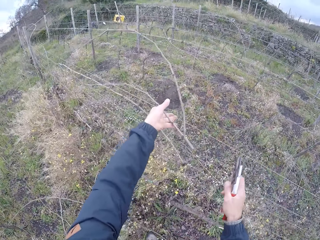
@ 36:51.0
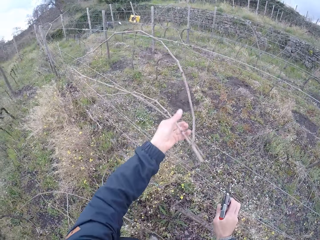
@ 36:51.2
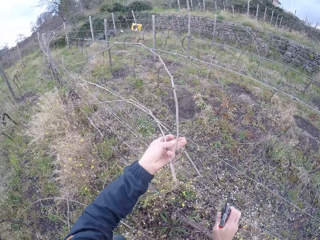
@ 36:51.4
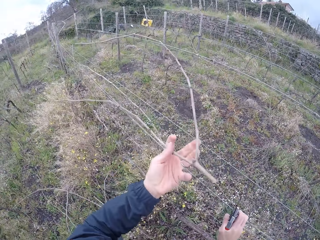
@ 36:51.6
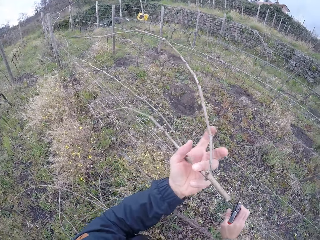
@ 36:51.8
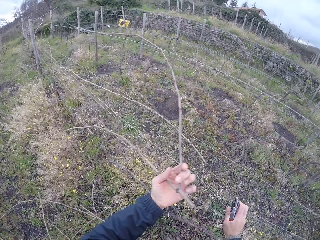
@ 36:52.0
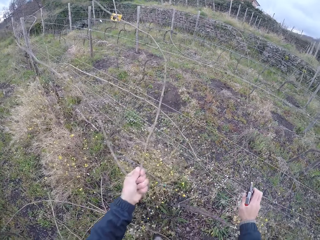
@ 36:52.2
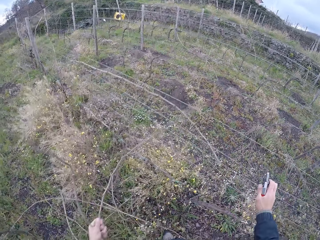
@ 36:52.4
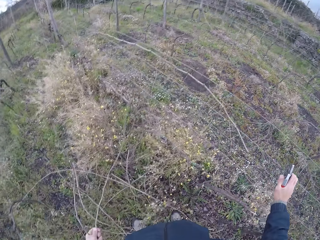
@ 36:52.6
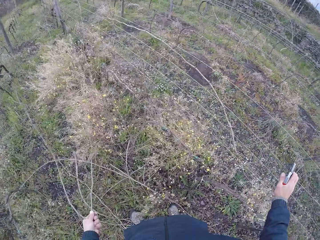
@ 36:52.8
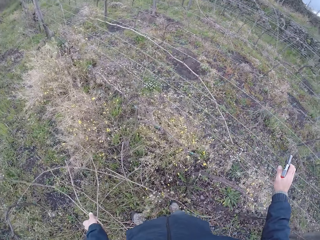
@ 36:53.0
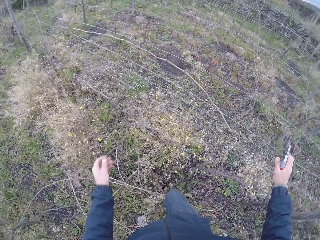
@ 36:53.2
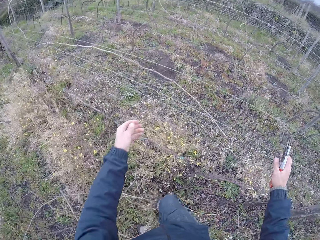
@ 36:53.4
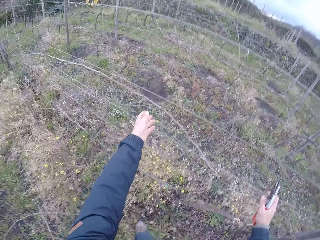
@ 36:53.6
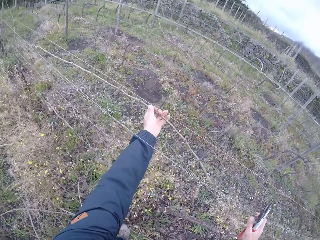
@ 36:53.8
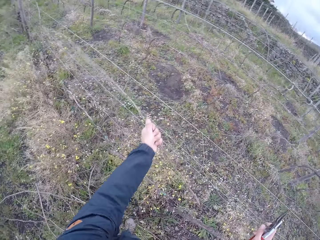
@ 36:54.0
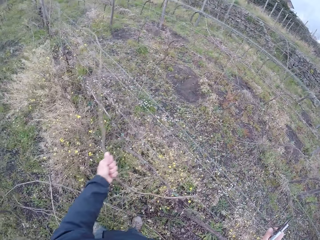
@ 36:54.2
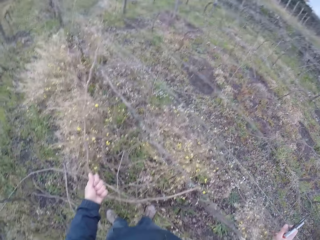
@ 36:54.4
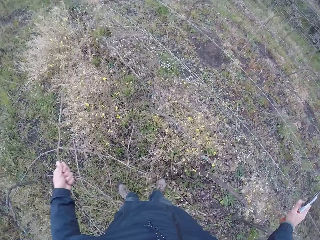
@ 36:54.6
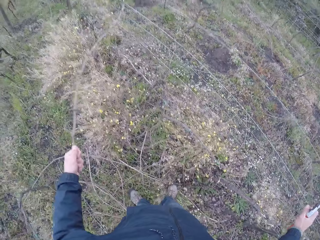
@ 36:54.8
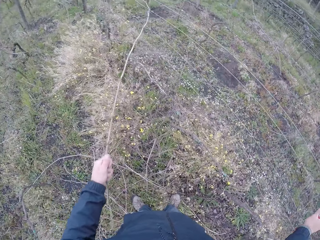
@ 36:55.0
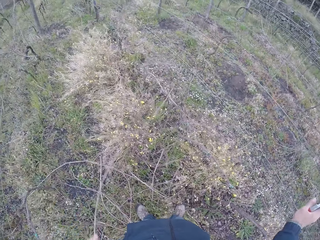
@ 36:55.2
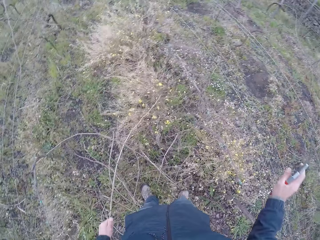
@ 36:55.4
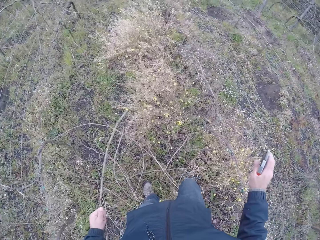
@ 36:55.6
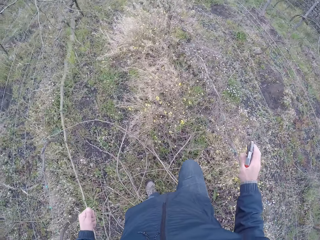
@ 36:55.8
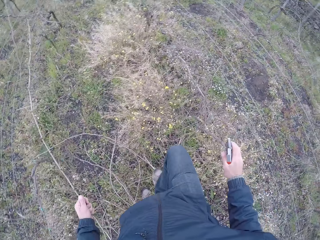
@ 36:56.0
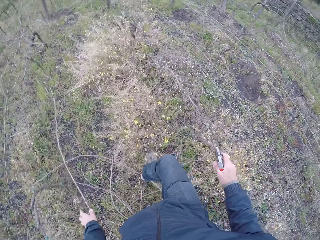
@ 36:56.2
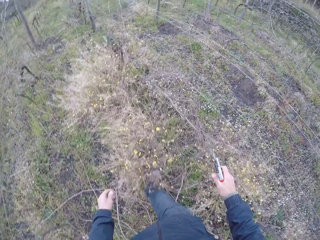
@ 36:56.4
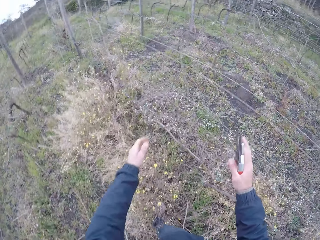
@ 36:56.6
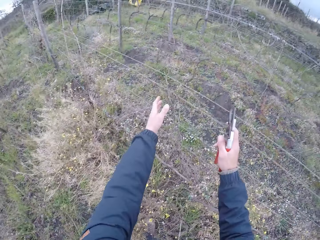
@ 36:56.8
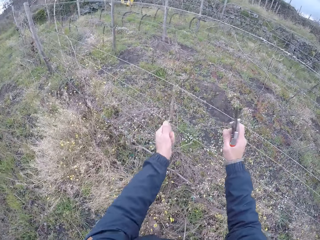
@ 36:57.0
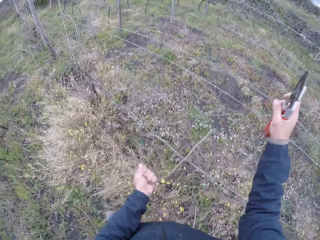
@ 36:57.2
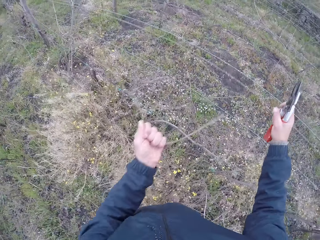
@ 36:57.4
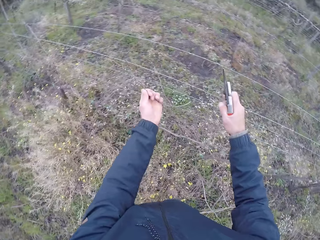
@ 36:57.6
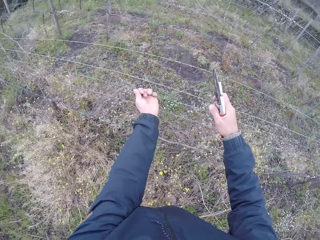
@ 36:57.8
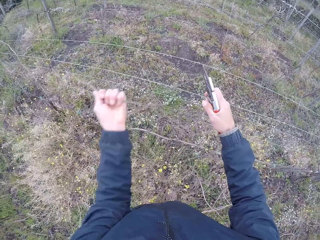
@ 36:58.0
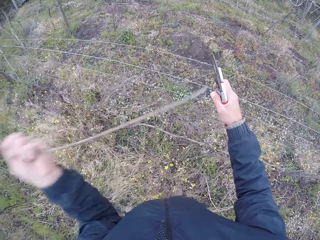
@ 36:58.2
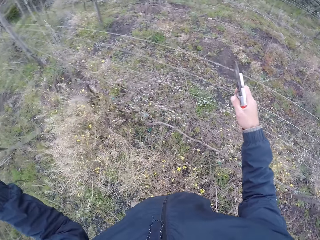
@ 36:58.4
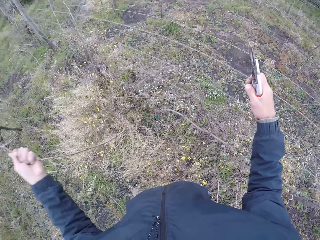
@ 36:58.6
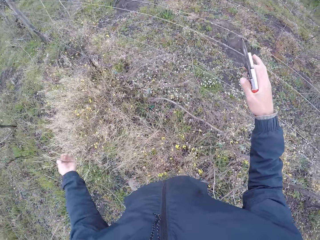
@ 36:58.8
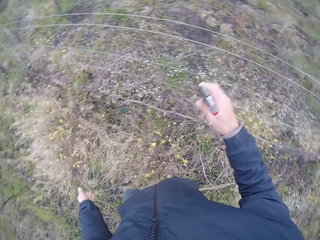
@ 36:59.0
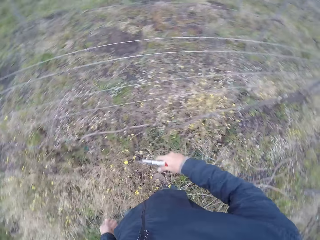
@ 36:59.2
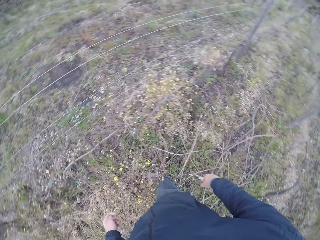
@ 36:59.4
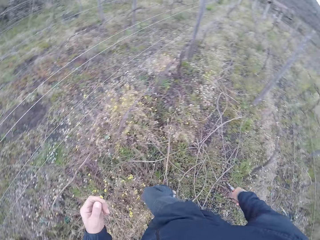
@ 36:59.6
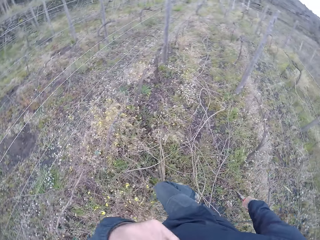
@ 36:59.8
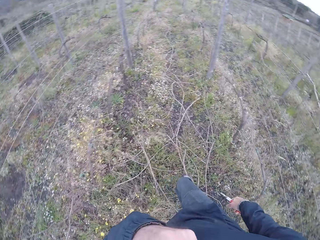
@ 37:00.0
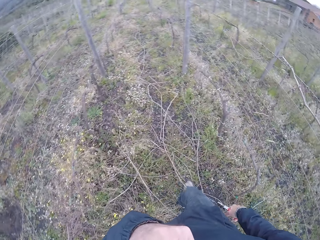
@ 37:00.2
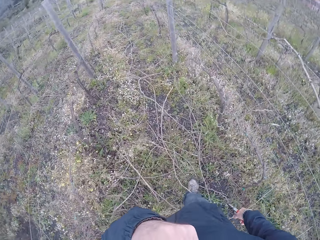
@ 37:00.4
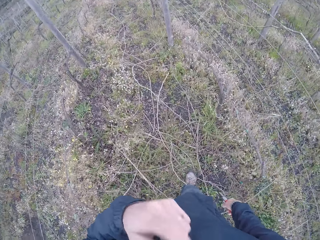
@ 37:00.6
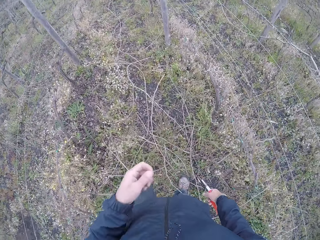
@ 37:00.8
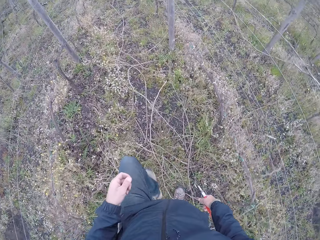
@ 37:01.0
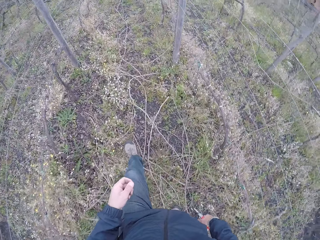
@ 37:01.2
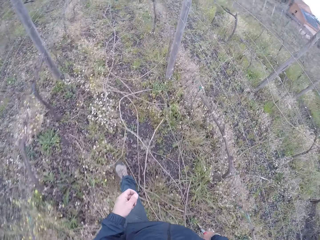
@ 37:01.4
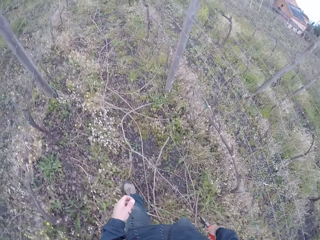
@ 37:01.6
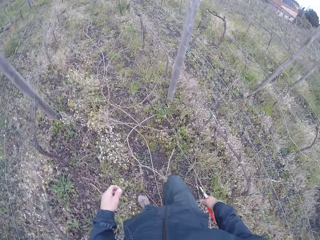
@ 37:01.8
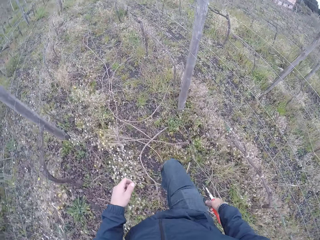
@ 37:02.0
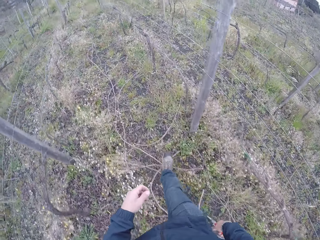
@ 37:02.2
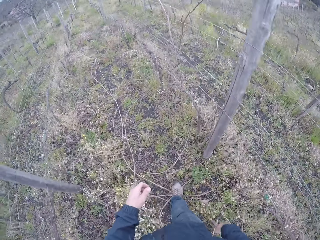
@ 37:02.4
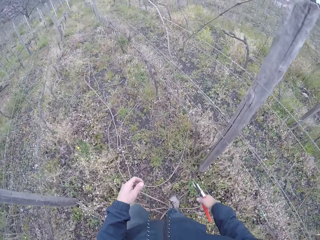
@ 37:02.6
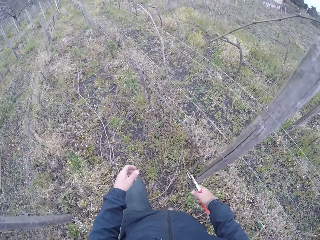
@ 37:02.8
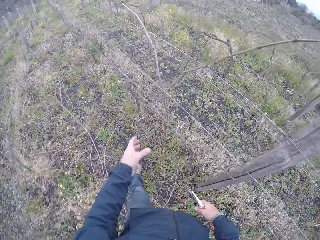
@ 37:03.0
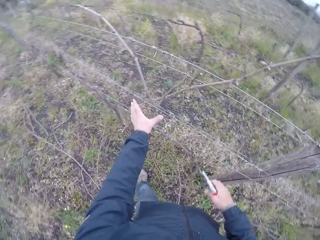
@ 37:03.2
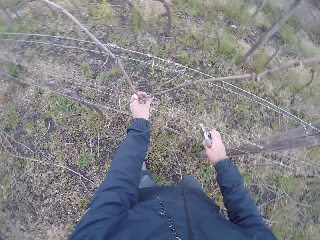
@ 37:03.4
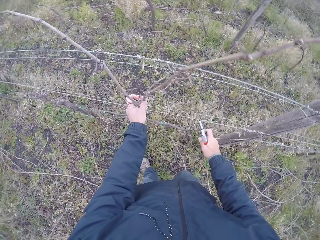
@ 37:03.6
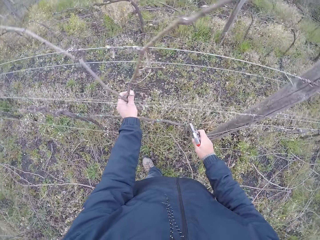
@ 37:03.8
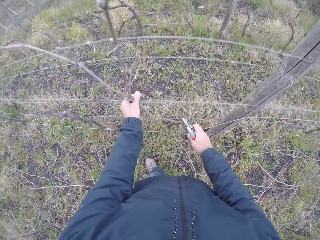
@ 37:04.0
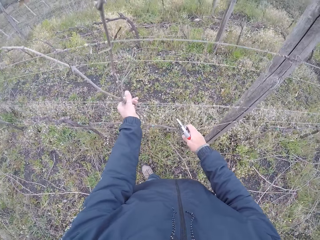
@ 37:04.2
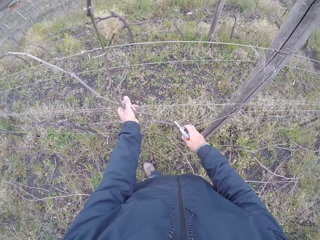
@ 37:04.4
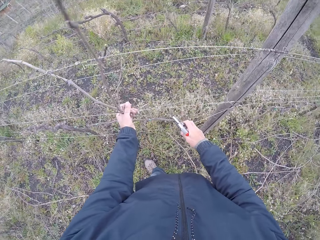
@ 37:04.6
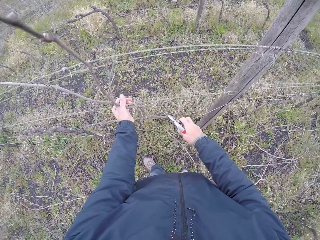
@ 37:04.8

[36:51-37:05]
The camera wearer pulls a stick on the barbed wire fence with his left hand. He drops the stick on the floor with his left hand. He pulls a stick on the barbed wire fence with his left hand. He drops the stick on the floor with his left hand. He pulls a twig. He moves in the field. He pulls a stick on the barbed wire fence with his left hand and pulls the barbed wire fence with his right hand. He drops the stick on the floor with his left hand. He turns. He walks in the field towards a stick on the barbed wire fence. He pulls the barbed wire fence with his right hand.

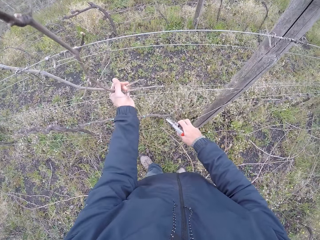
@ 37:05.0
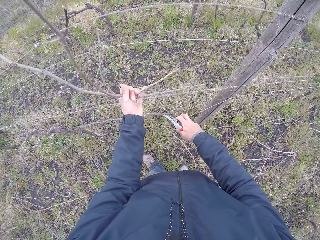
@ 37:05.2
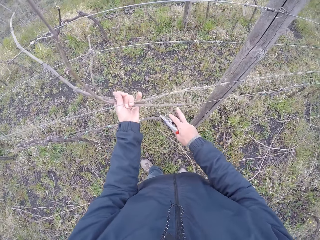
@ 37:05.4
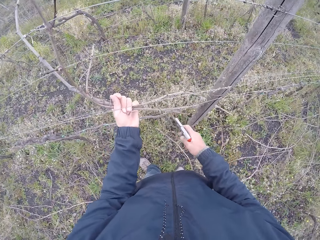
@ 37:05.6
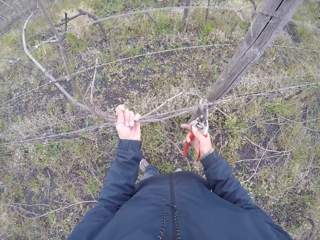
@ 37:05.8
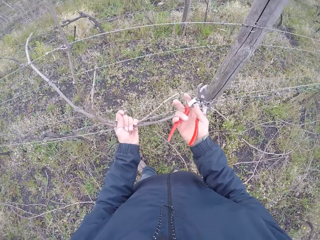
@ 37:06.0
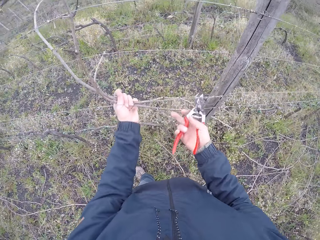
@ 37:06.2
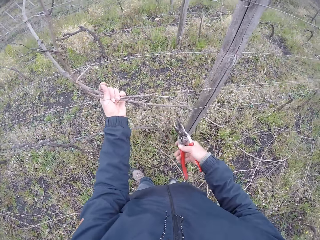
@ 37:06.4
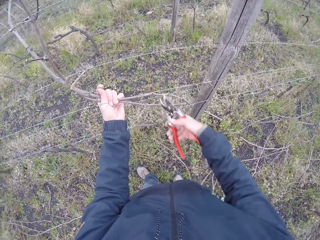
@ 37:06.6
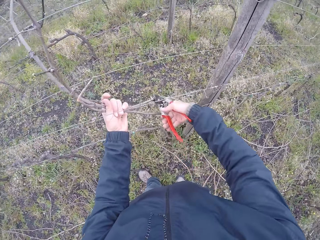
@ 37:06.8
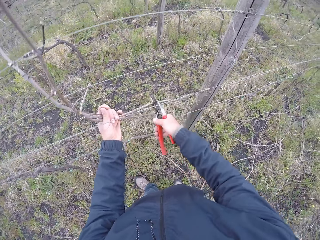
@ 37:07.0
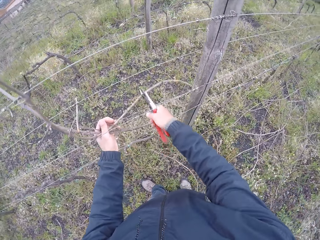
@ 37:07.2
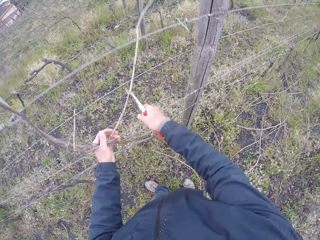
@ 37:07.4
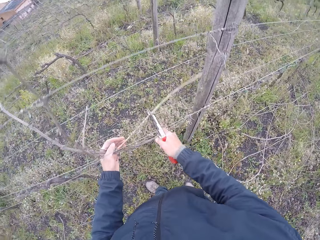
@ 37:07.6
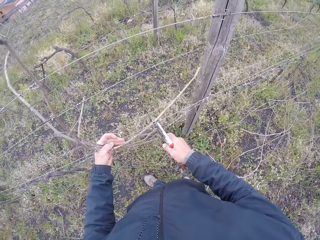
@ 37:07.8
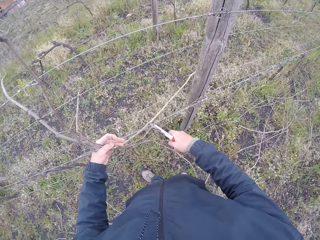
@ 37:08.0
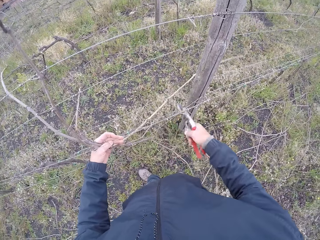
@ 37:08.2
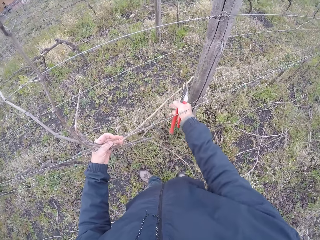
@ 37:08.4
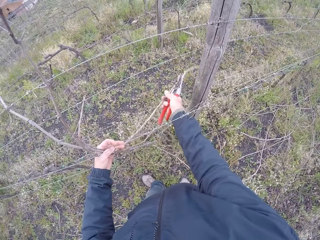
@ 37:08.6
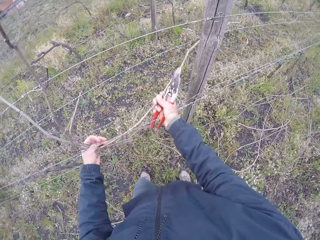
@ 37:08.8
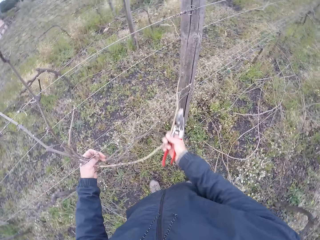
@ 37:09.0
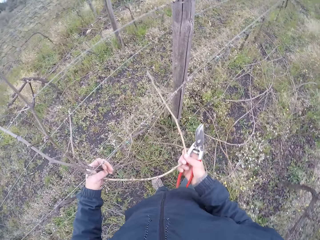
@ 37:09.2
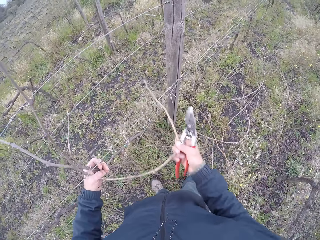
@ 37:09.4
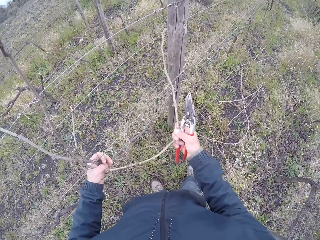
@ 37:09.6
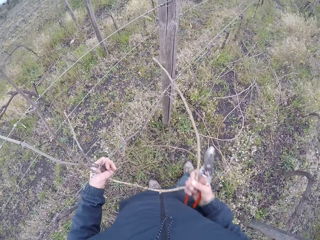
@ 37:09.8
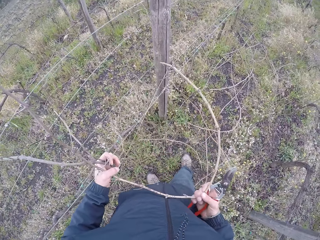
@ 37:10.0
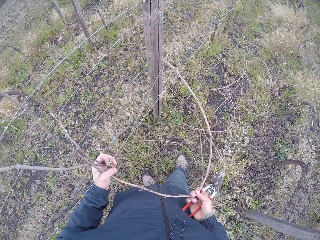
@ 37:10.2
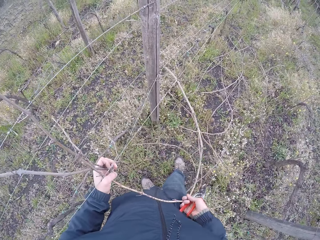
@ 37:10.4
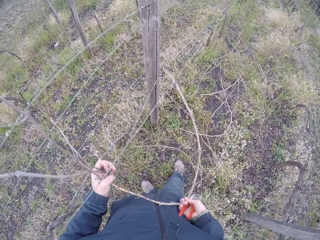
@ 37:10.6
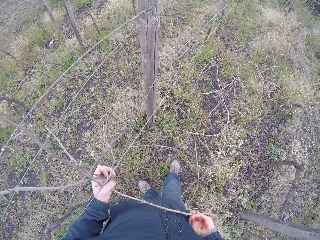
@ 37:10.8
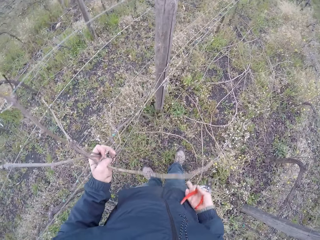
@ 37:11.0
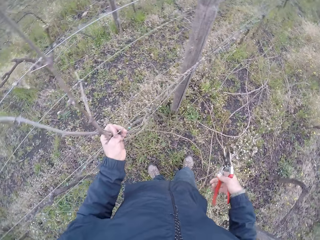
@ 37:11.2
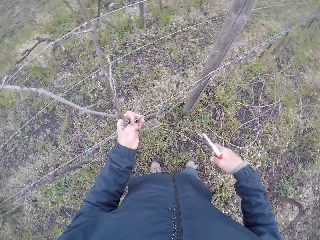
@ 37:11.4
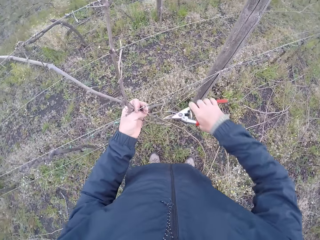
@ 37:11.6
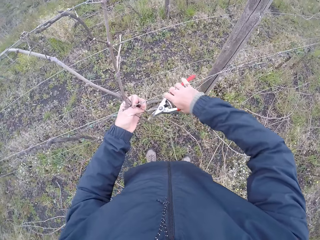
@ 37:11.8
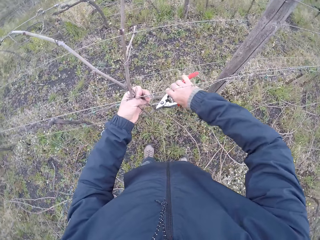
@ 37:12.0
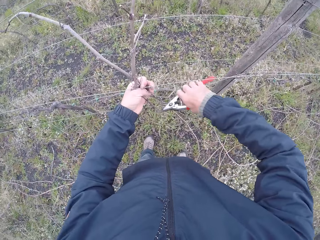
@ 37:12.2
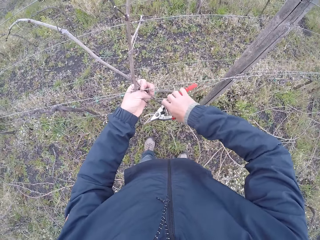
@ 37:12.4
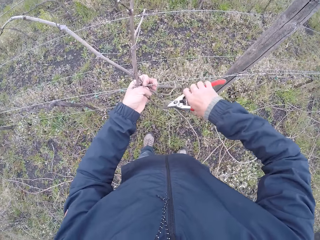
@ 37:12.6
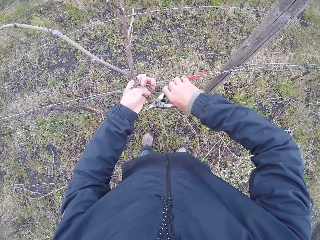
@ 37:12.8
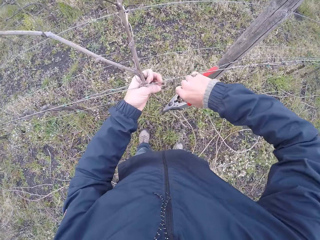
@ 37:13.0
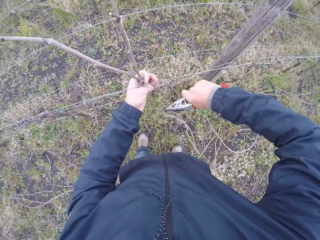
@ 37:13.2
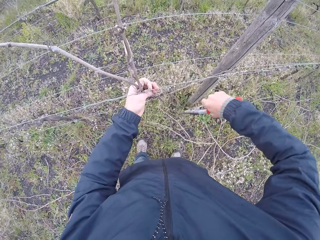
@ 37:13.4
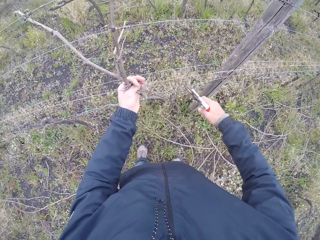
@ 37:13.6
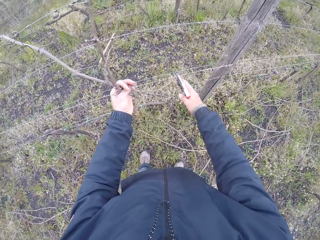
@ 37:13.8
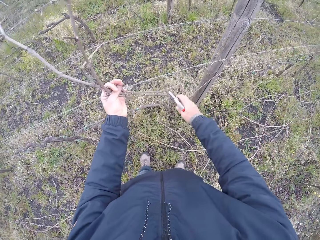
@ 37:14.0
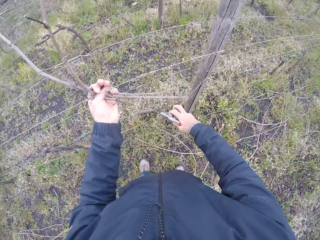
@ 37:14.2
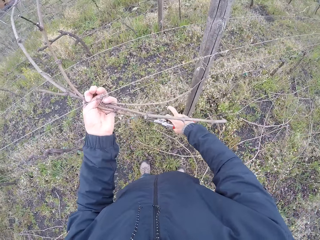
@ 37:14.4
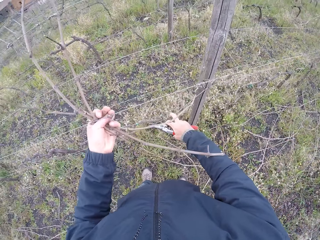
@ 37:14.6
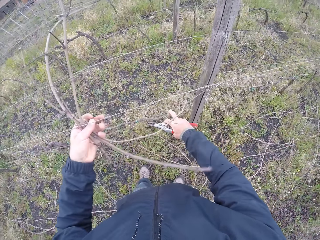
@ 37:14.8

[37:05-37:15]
The camera wearer pulls firewood. He adjusts the barbed wire fence with his right hand. He cuts the stick with the stick cutter in his right hand. He pulls the stick on the barbed wire fence with his right hand. He cuts the stick with the stick cutter in his right hand. He adjusts the barbed wire fence with his right hand.
